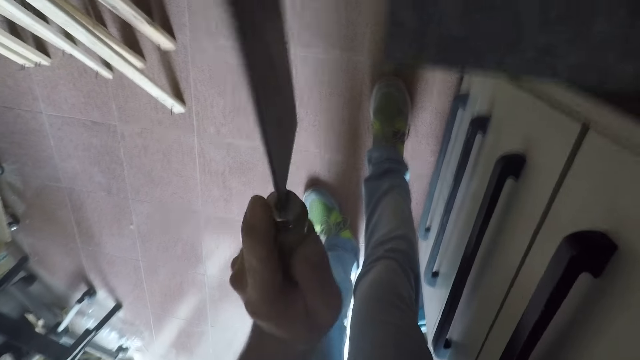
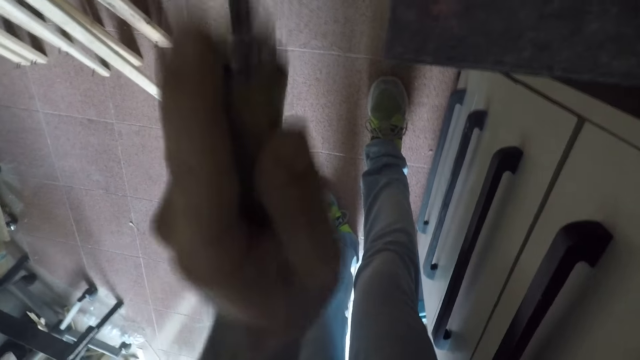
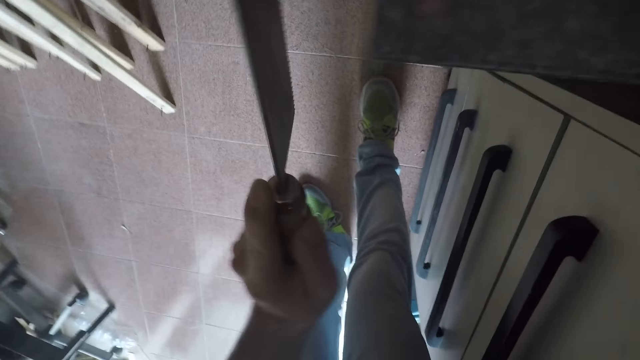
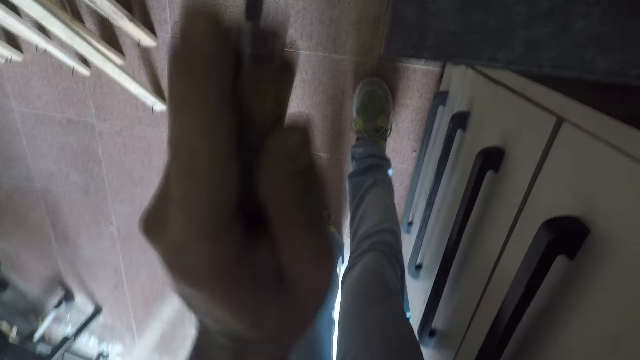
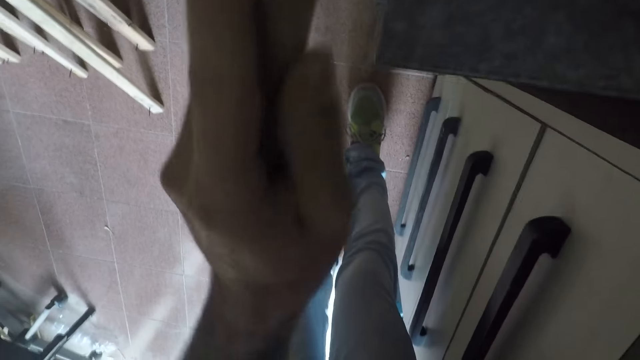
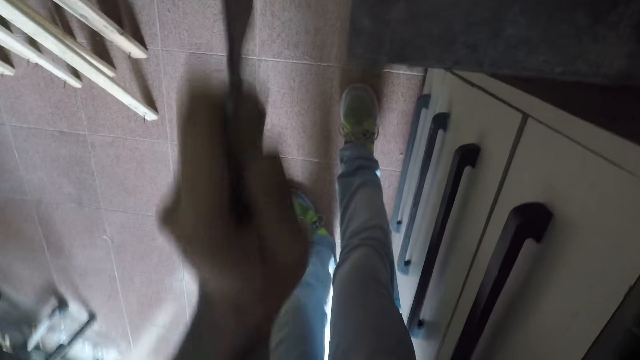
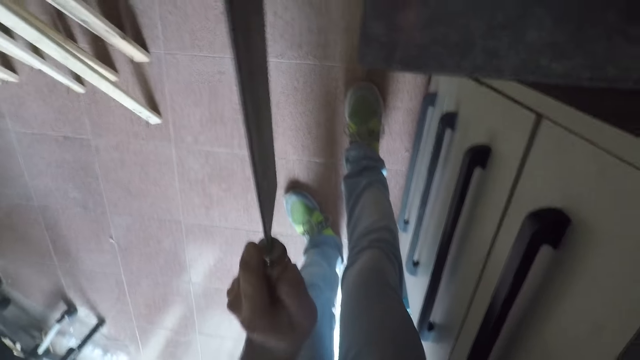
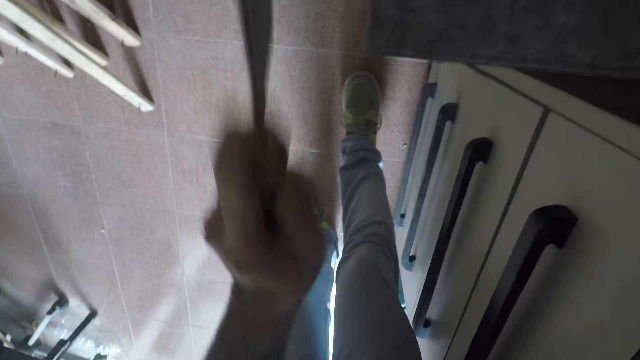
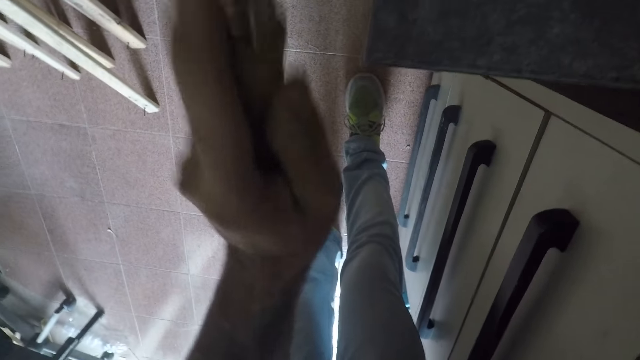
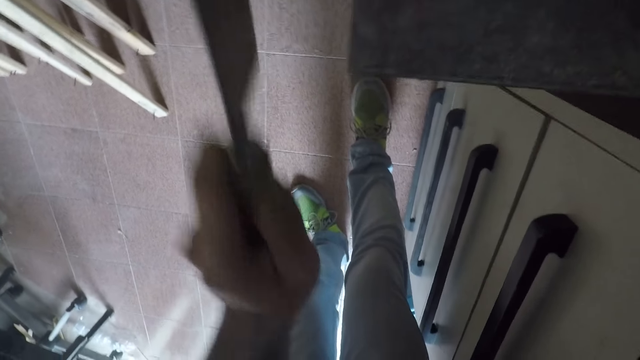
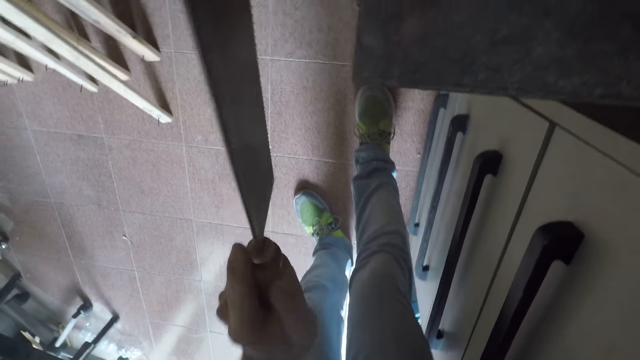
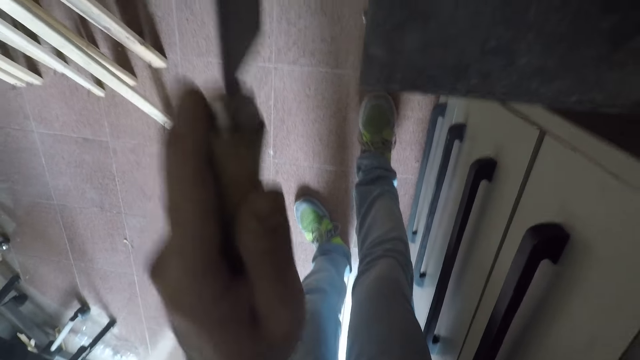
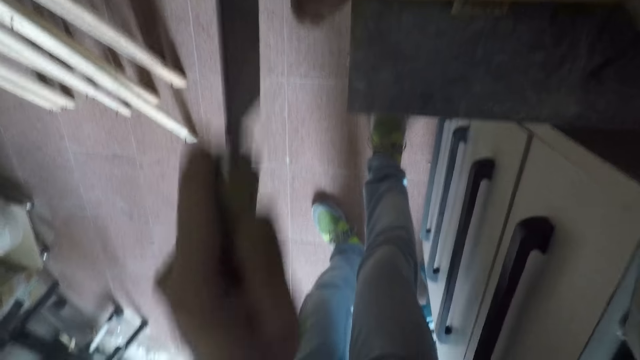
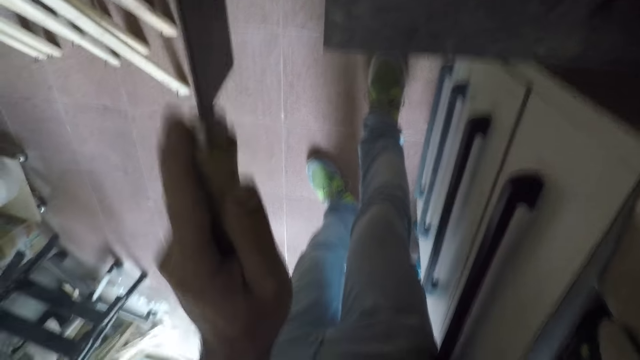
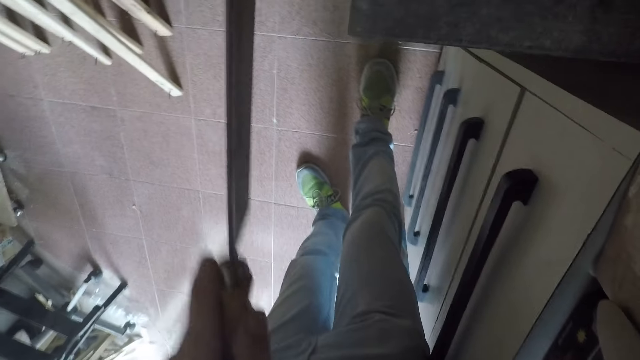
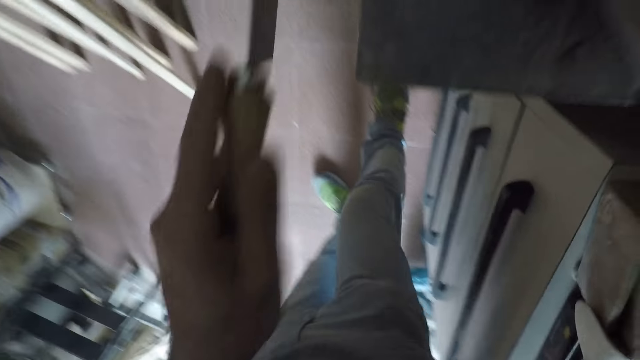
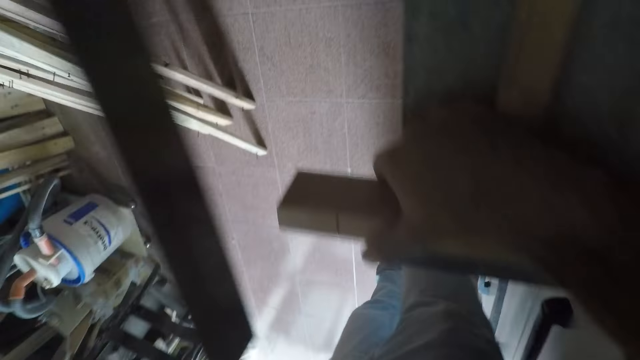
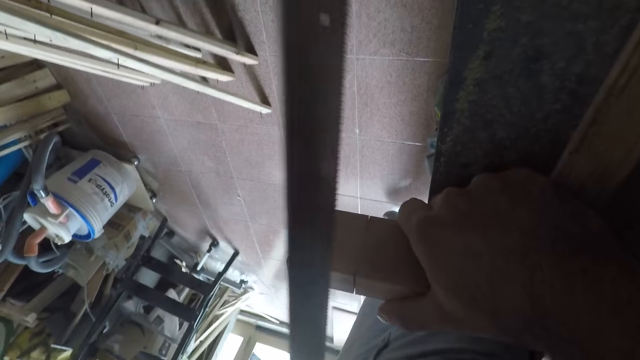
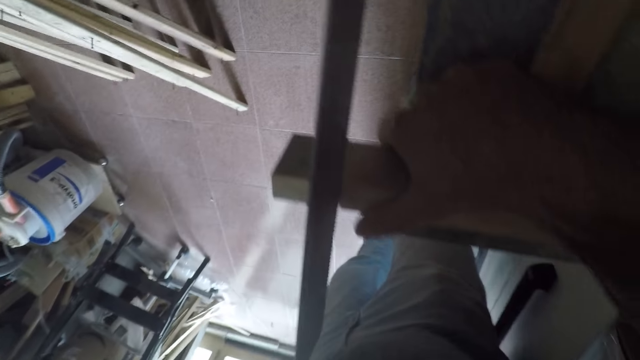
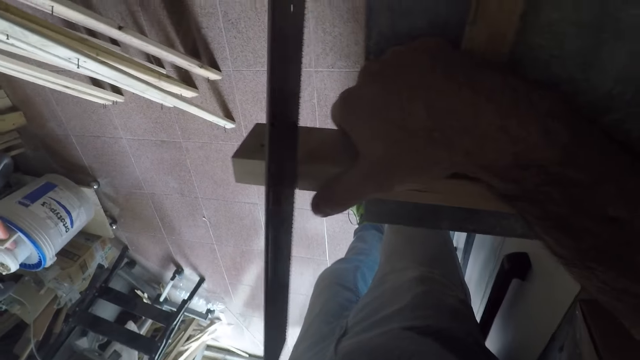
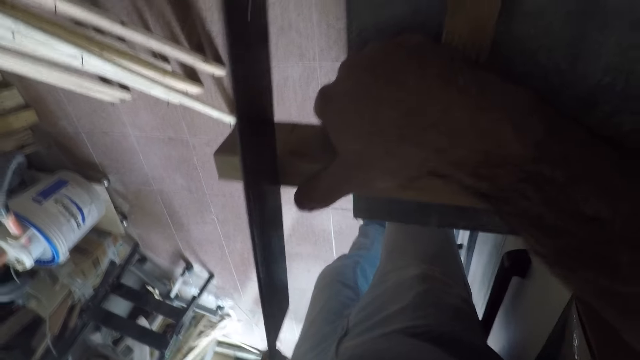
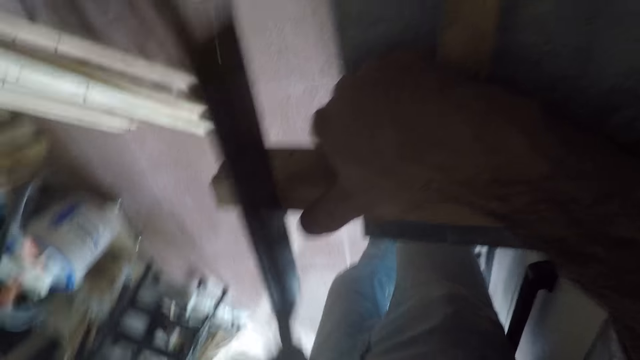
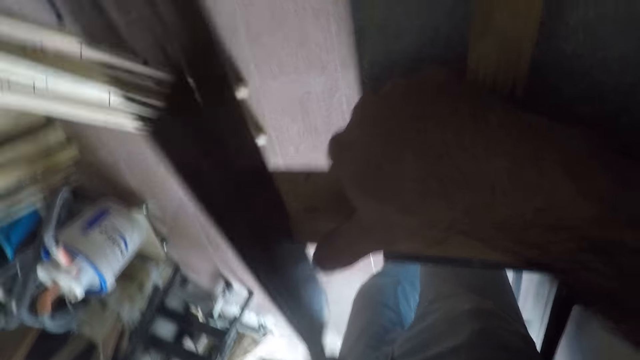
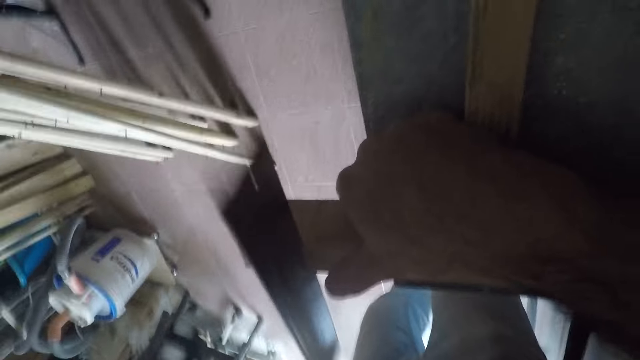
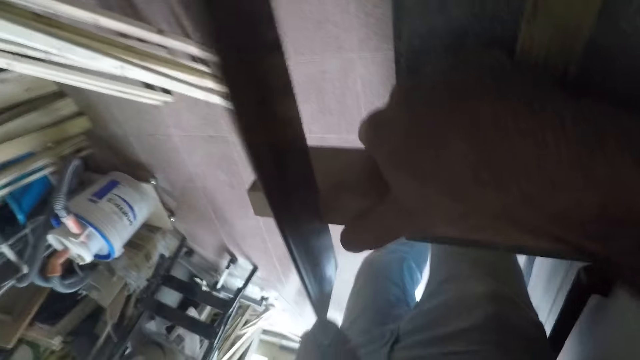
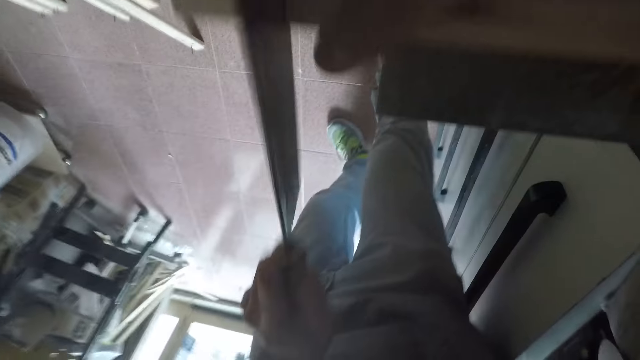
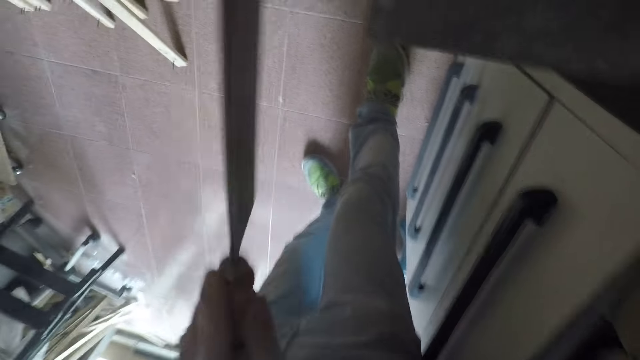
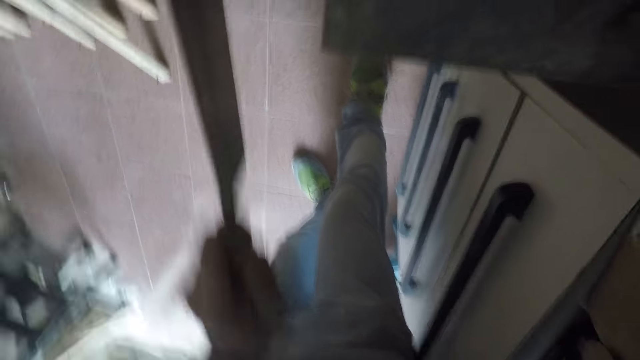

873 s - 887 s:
The camera wearer removes the hand saw from the furniture. They place the hand saw on the furniture. They cut the furniture with the hand saw.

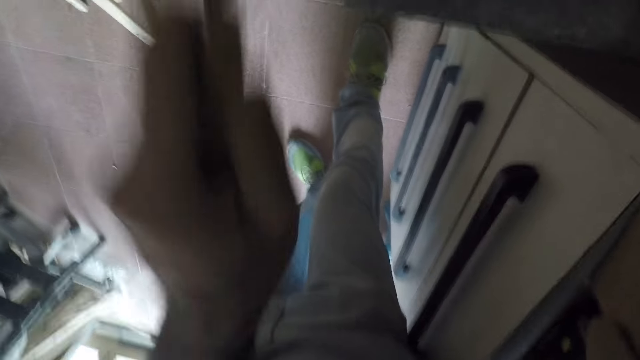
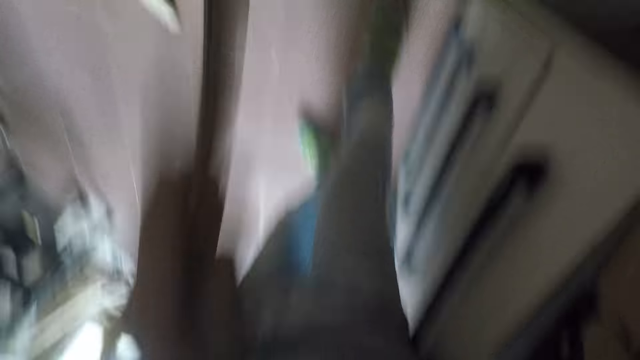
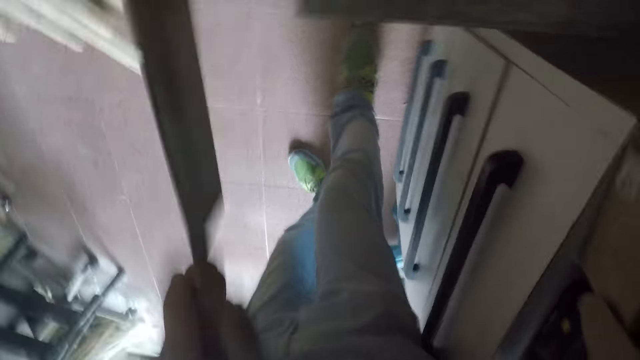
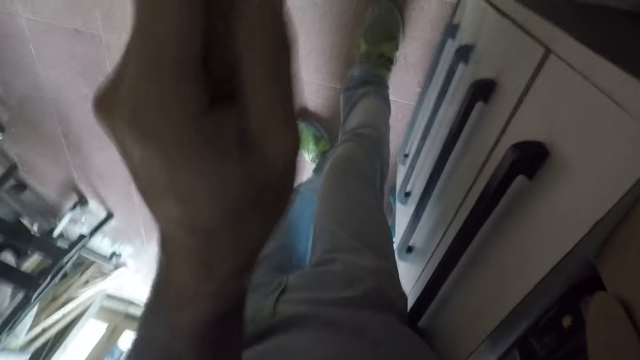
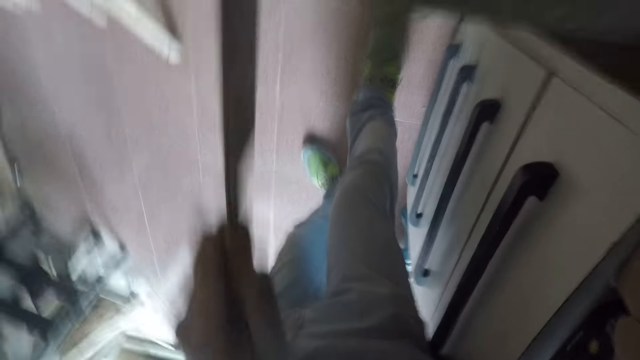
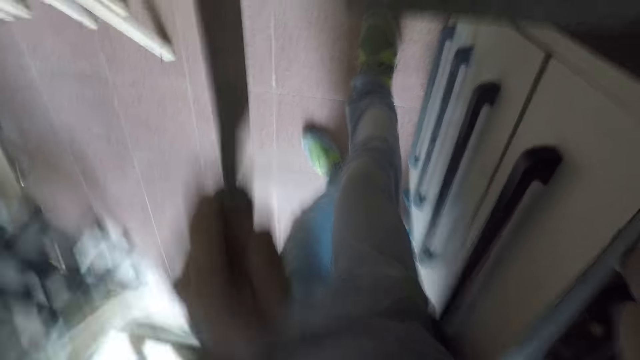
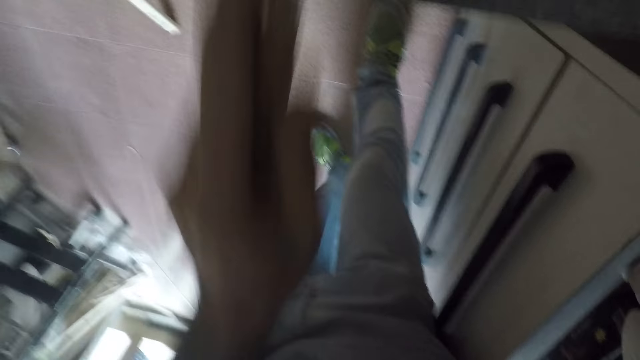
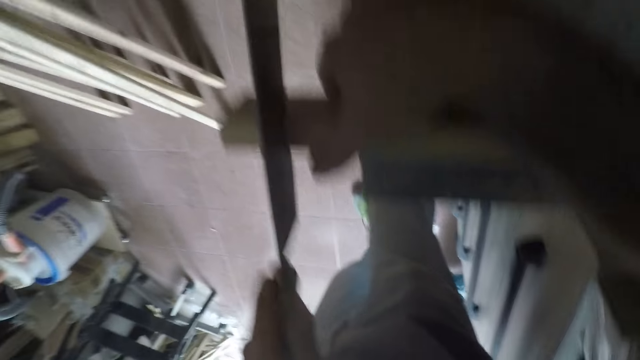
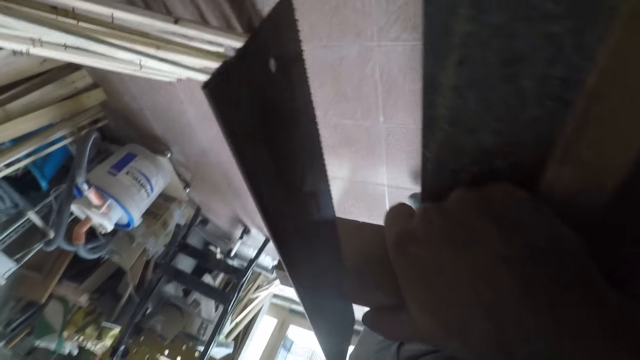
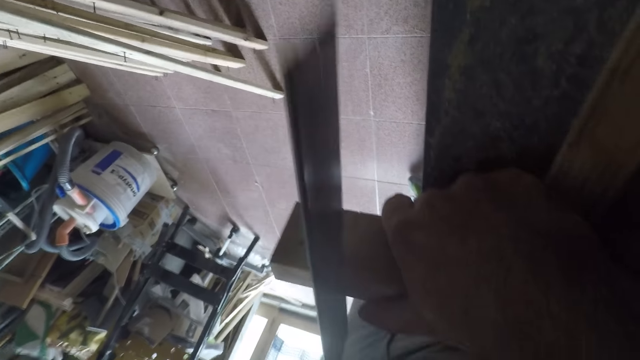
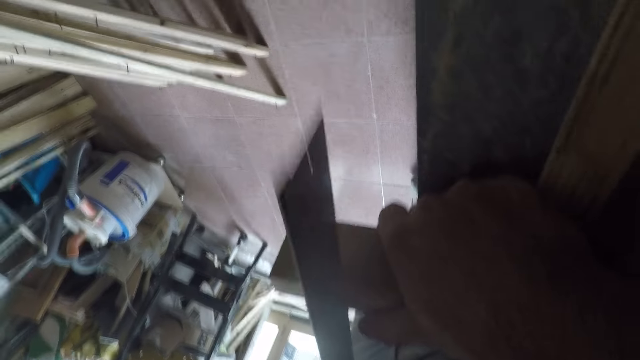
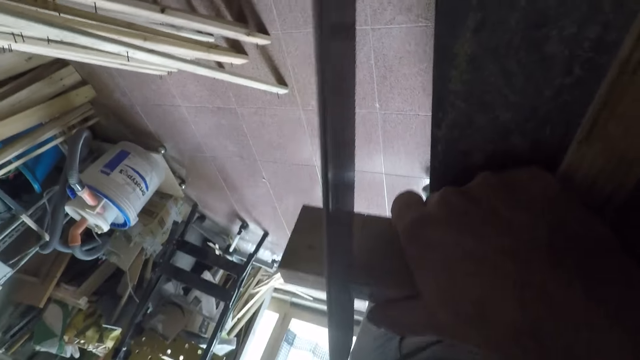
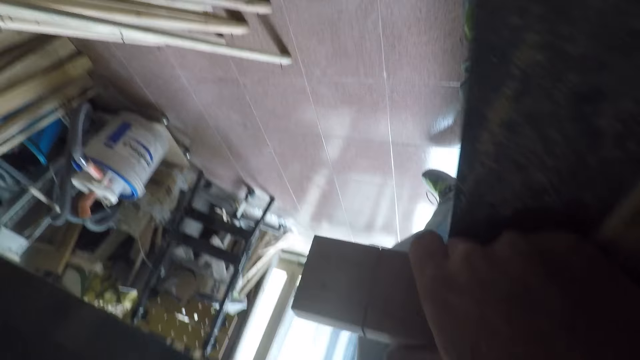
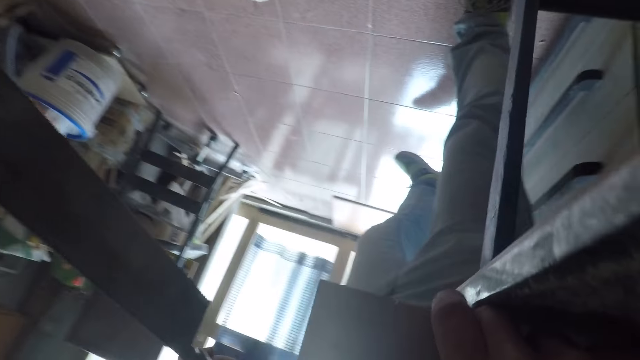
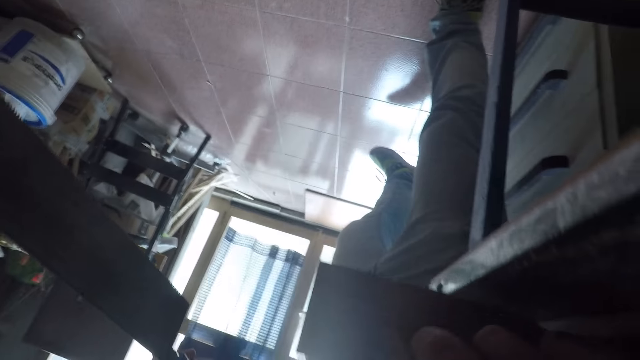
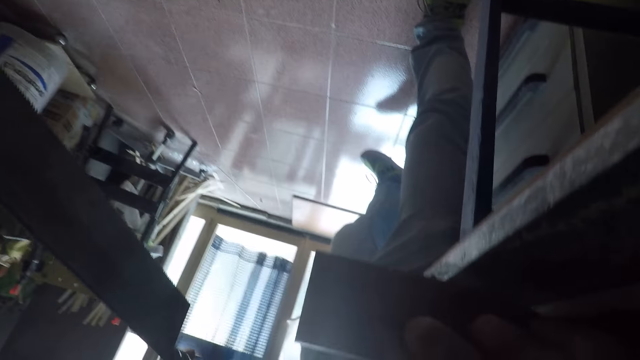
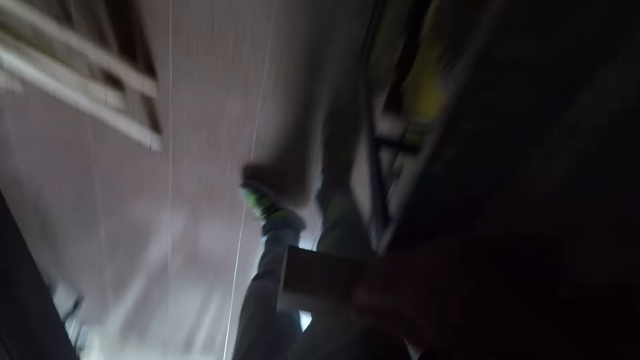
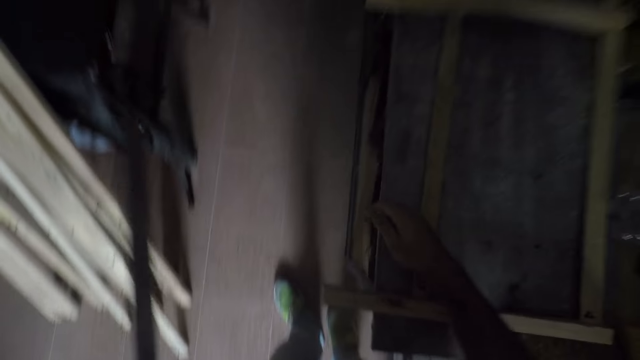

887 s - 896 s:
The camera wearer removes the hand saw from the furniture. They inspect.
